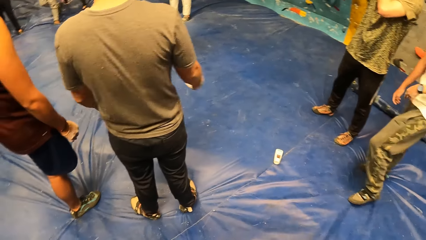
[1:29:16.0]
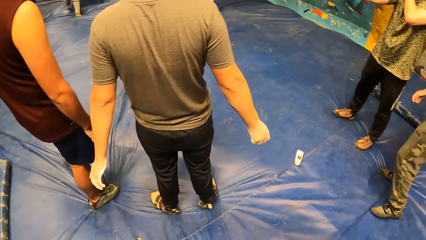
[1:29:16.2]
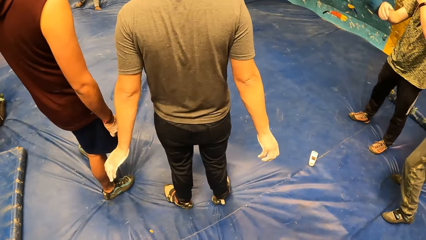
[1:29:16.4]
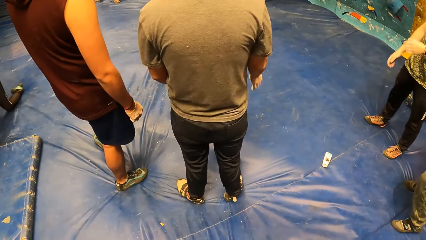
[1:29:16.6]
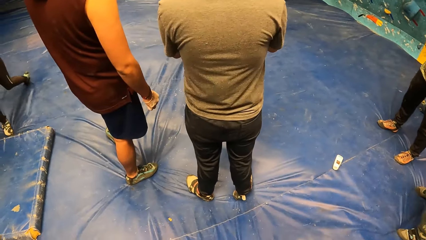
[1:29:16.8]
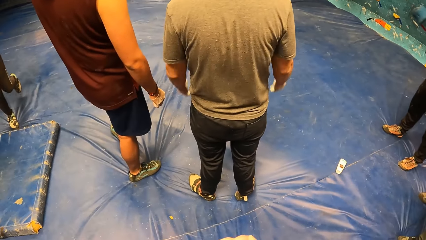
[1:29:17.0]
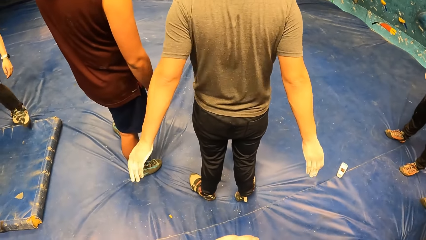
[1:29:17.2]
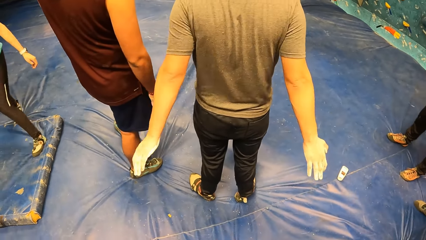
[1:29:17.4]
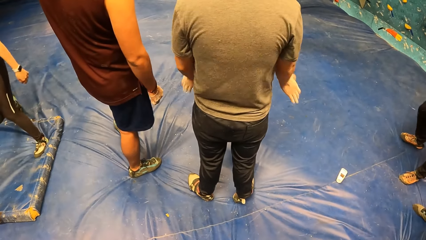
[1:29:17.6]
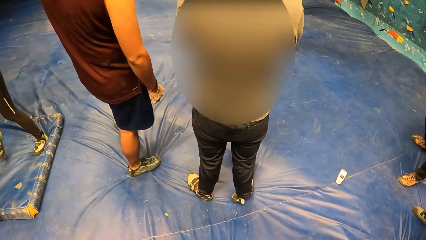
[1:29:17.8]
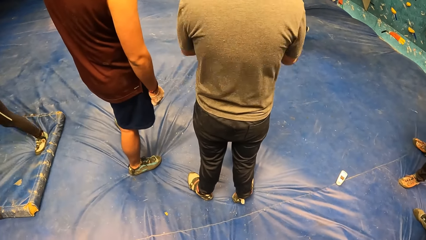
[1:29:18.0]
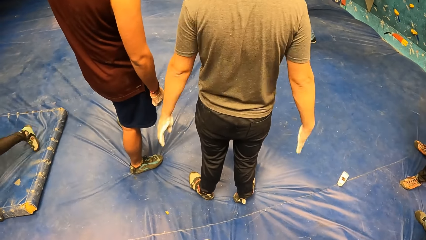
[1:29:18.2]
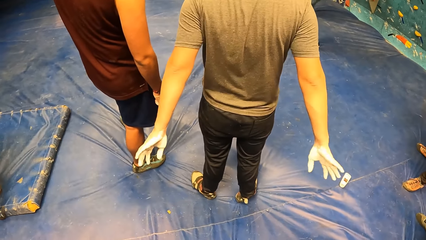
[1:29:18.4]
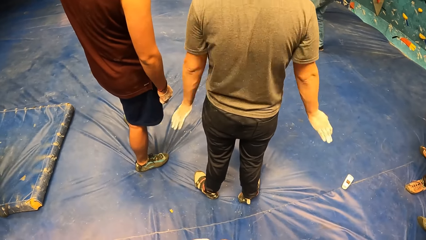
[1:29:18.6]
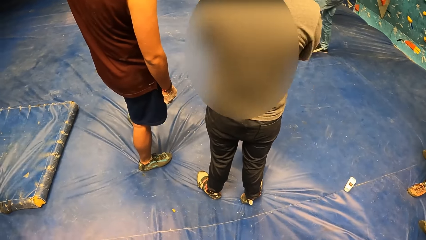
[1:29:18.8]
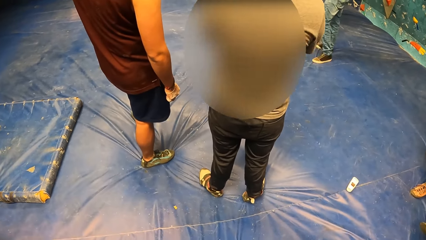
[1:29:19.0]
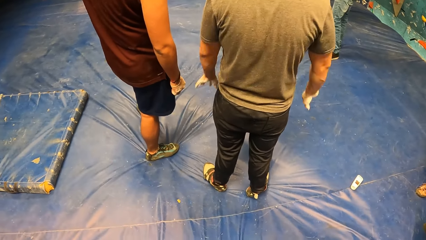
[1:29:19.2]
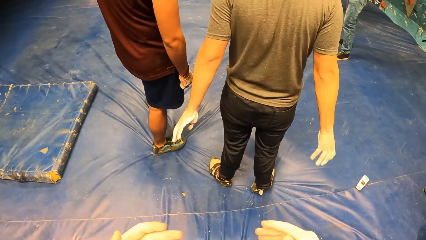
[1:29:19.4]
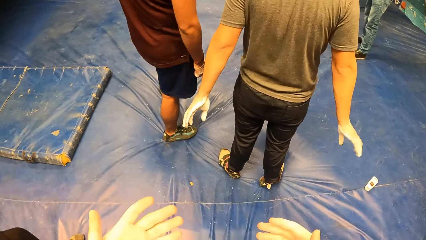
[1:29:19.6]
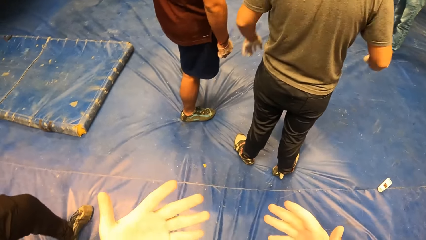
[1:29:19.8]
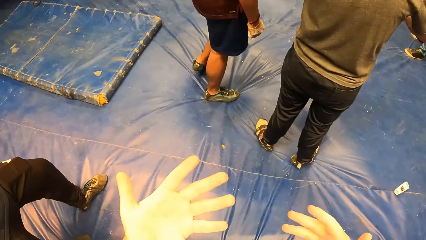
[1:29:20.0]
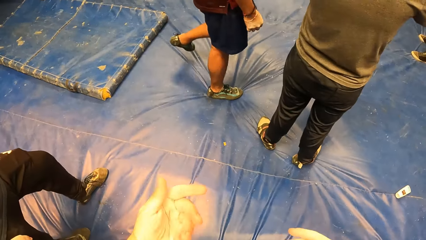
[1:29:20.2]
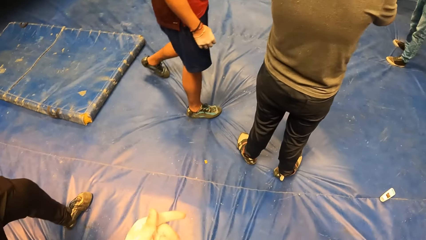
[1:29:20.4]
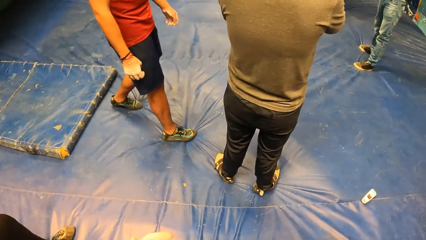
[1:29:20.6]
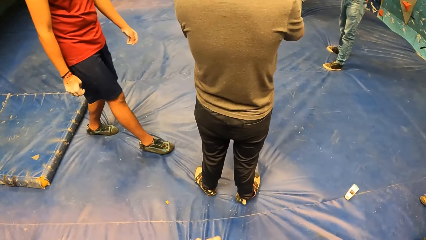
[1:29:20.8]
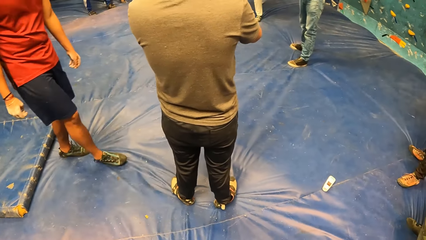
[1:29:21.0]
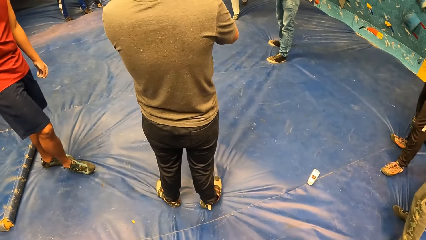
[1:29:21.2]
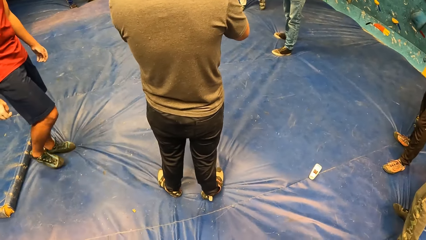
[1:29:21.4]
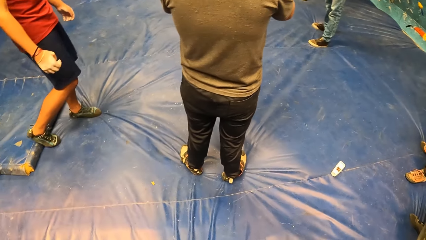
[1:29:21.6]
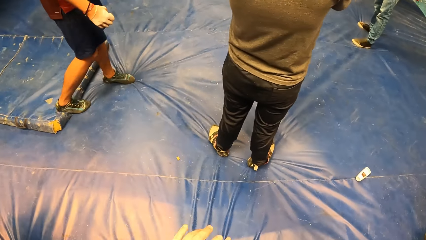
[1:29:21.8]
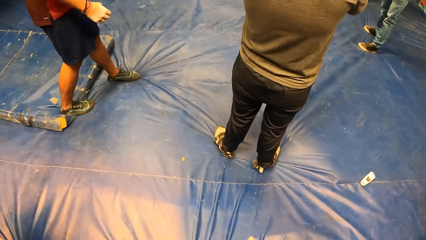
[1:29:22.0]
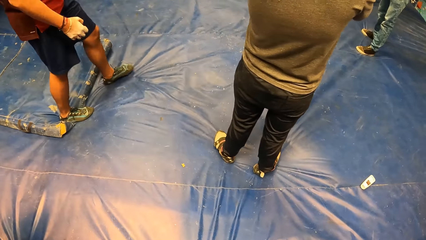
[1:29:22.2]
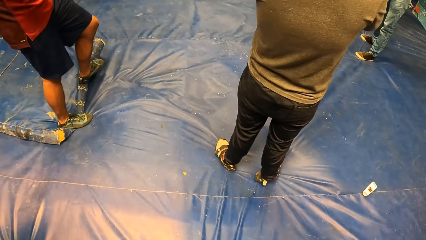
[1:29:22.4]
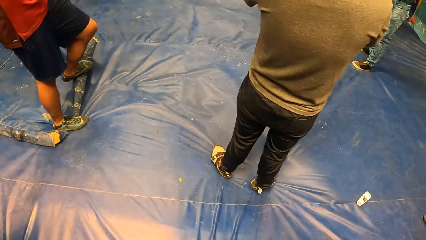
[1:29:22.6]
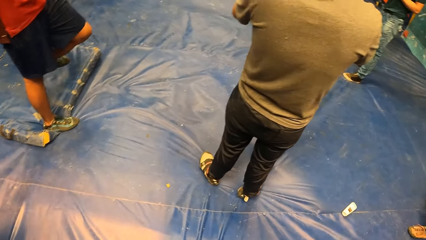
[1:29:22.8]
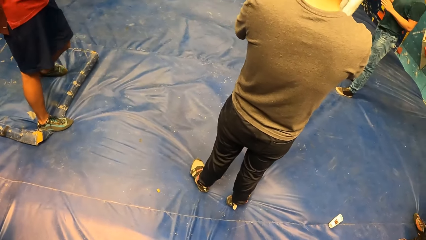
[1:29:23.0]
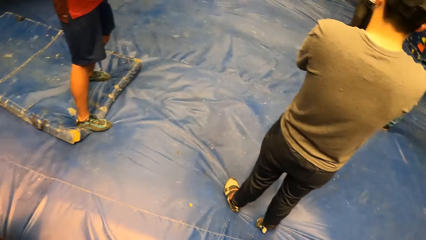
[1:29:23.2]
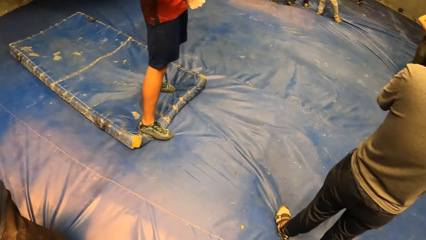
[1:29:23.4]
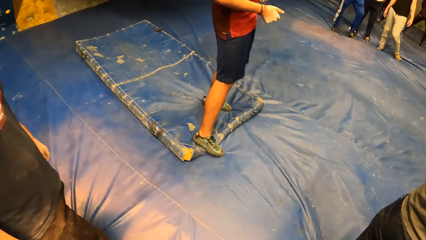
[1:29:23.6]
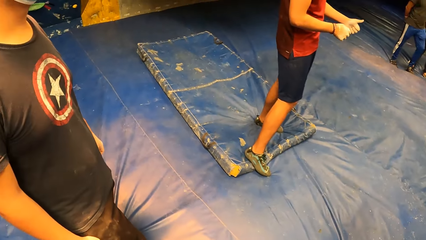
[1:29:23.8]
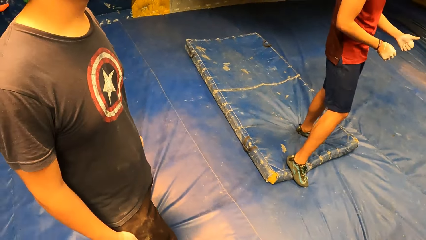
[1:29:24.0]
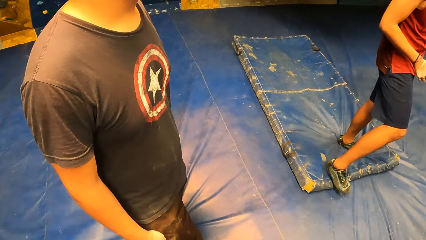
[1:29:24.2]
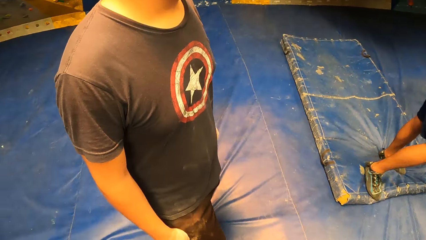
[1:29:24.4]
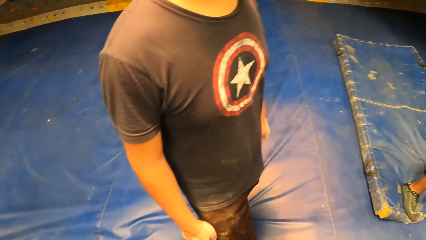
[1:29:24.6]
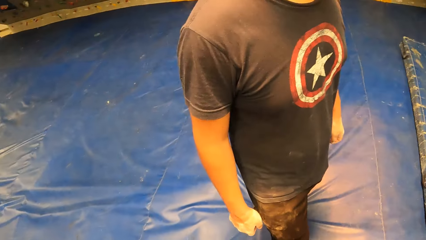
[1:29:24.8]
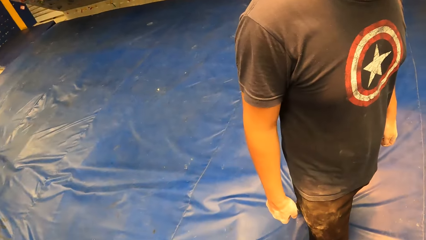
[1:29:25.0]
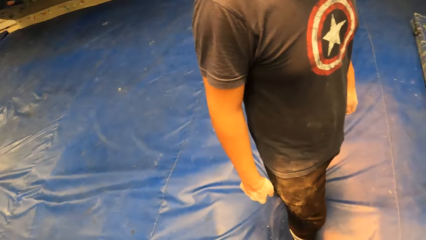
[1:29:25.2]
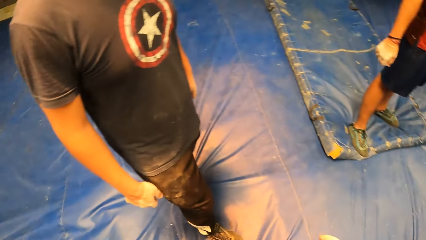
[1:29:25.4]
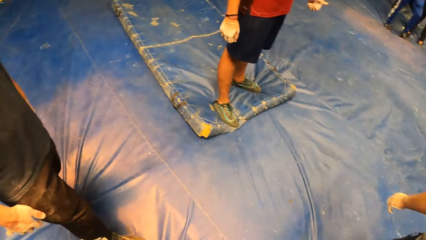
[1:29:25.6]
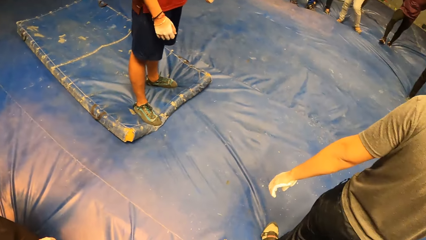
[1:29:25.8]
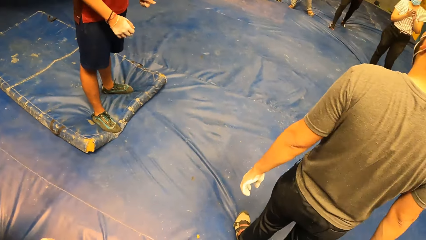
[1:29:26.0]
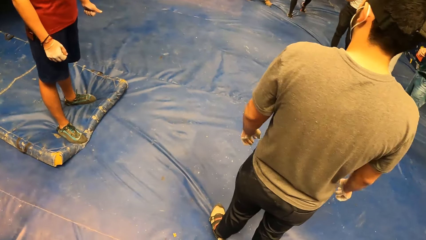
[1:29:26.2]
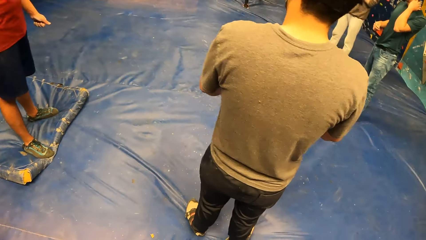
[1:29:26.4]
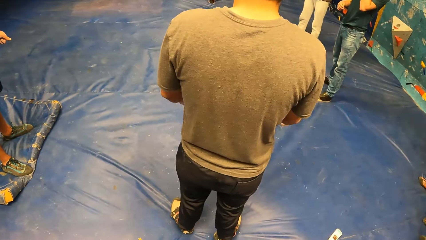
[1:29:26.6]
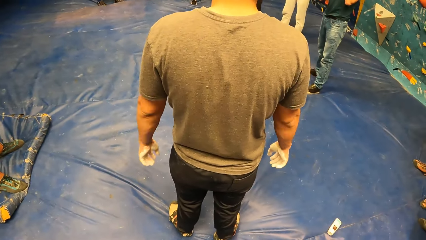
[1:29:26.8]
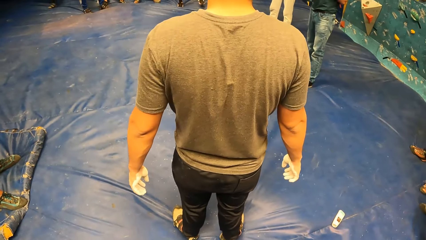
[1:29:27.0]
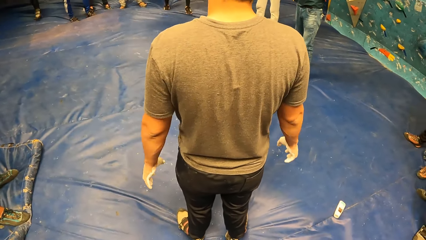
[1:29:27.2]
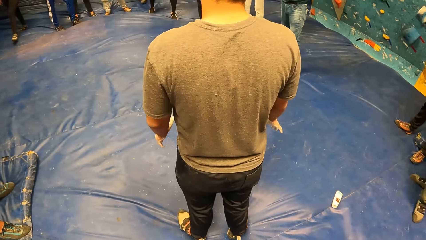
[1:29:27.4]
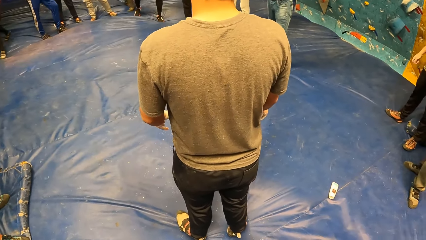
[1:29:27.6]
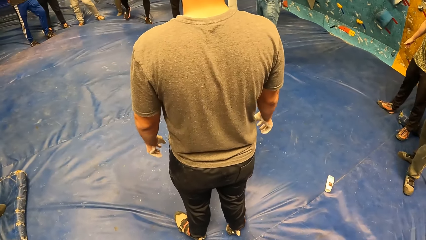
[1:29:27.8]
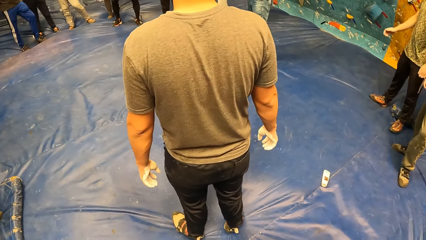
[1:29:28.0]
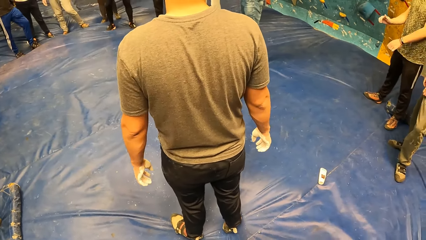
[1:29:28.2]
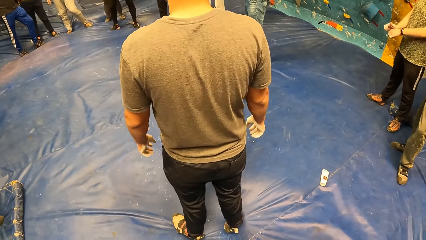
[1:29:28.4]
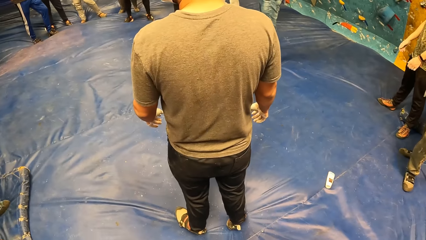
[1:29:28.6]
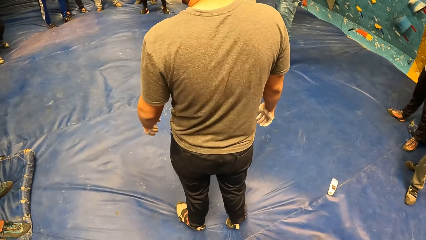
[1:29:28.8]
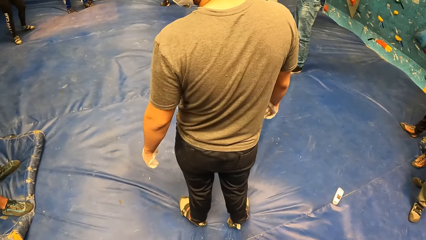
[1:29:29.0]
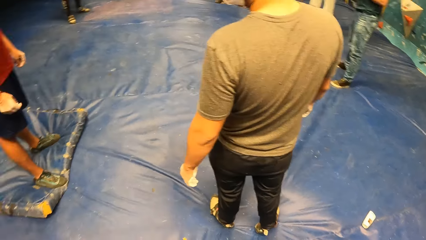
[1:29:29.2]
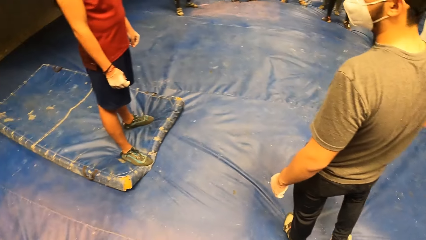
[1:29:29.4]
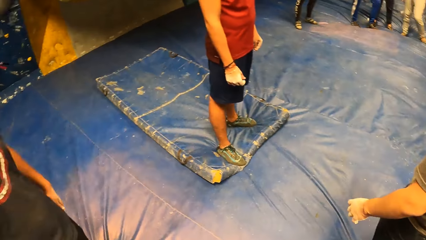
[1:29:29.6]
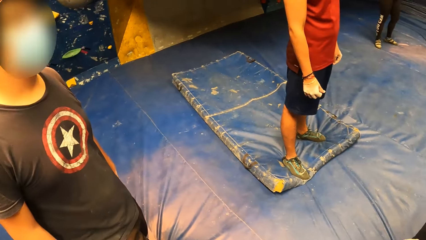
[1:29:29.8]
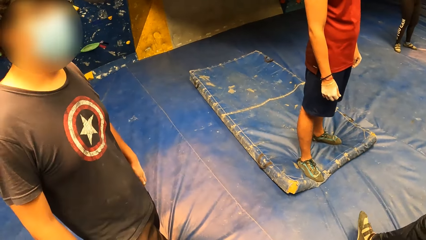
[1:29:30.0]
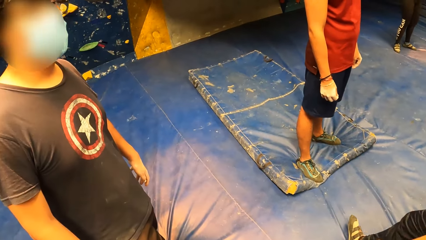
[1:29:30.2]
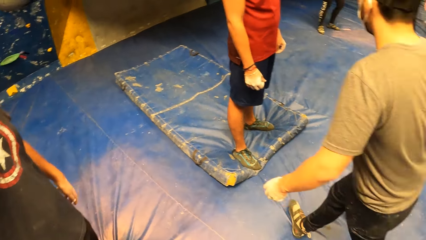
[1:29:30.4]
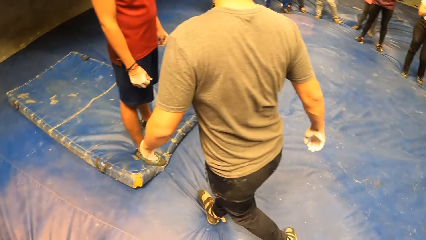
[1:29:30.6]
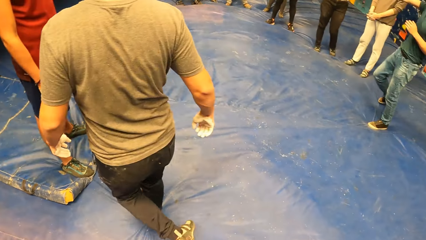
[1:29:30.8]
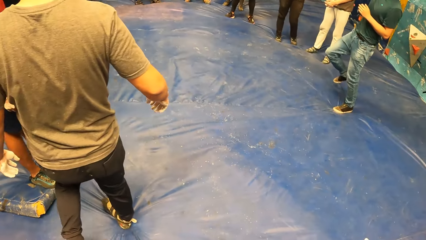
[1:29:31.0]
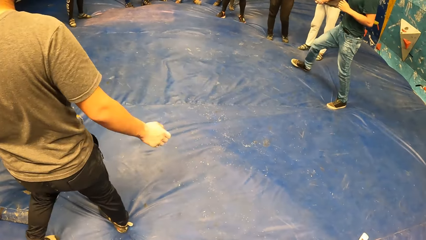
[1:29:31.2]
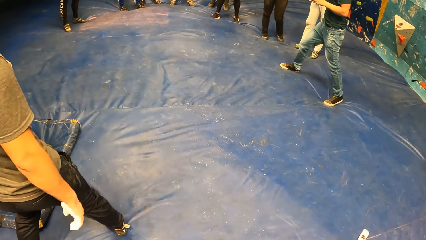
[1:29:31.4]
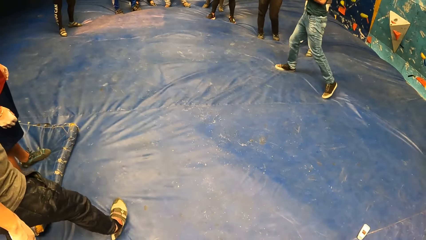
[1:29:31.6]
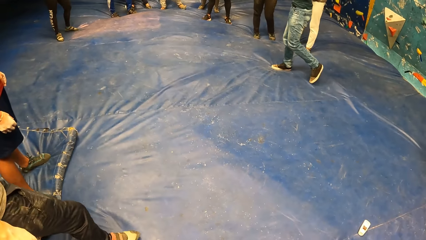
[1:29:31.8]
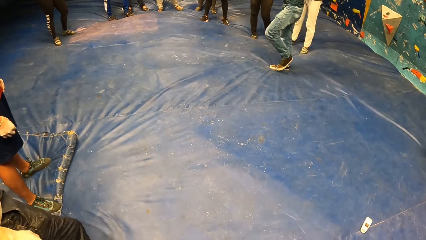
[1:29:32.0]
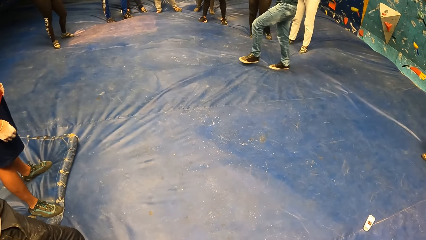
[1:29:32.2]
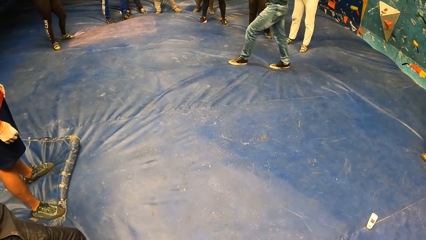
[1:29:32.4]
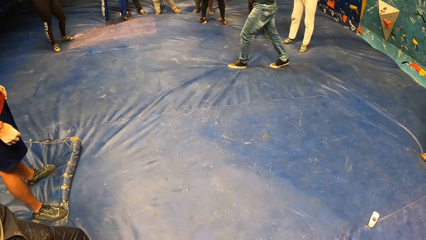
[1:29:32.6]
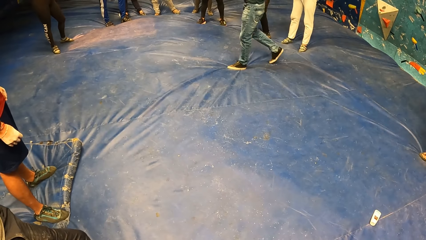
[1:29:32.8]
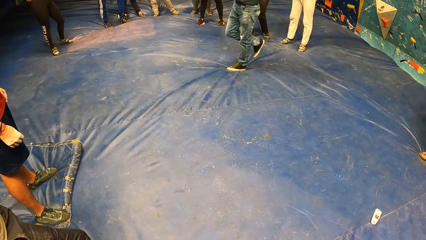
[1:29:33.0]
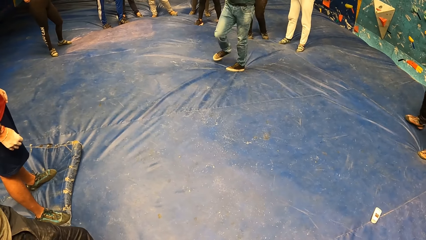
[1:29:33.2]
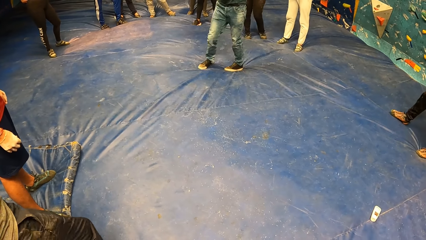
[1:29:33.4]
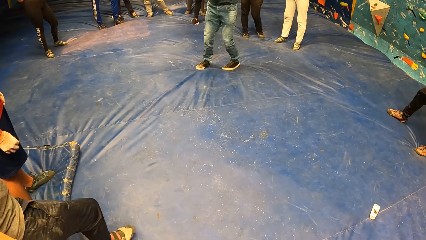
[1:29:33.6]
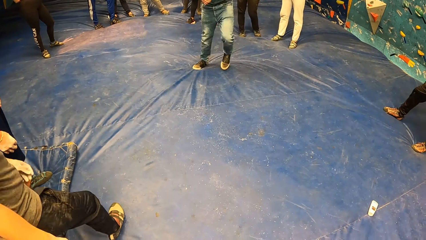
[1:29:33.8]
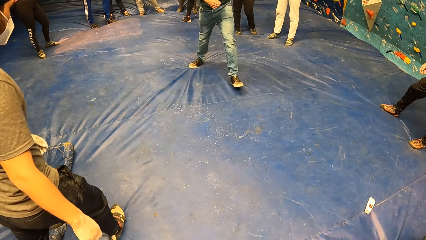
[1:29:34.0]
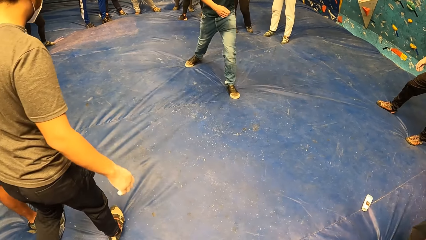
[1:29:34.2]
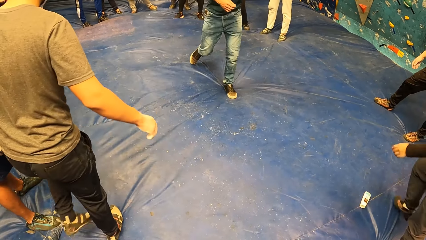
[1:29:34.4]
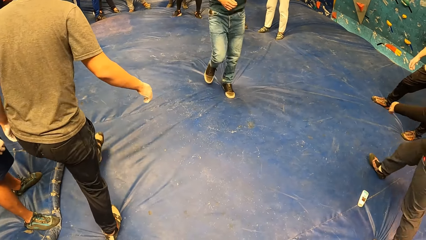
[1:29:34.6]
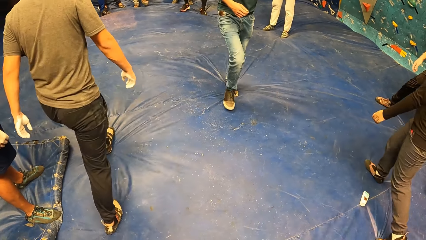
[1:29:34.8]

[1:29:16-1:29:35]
A man raises his hand and drops his hands. The camera wearer does something. They move their hands. They look around. They look around again. Another man moves a step backward. The camera wearer looks around. A third man moves his hand and looks aside. The camera wearer looks around. They do something. They look around. The third man moves around. A fourth man moves around. The camera wearer does something.
